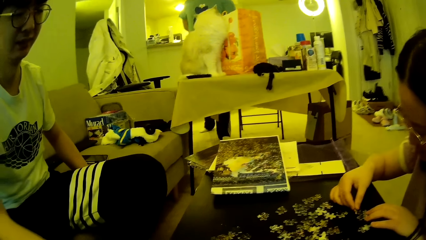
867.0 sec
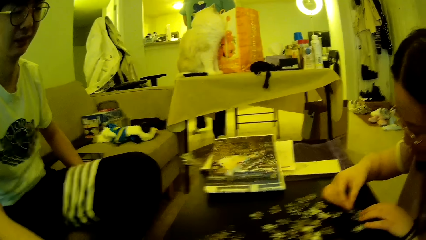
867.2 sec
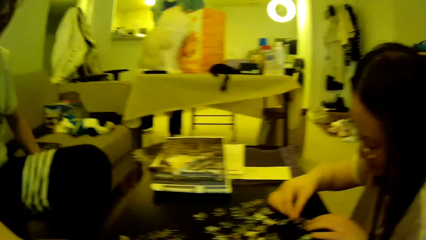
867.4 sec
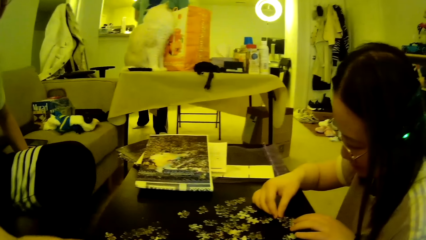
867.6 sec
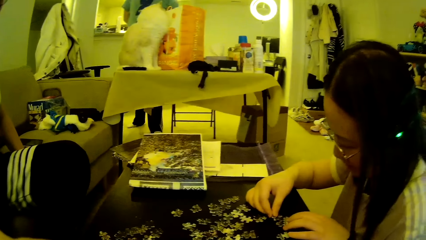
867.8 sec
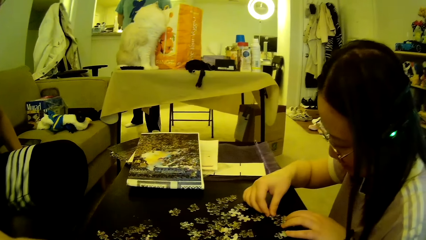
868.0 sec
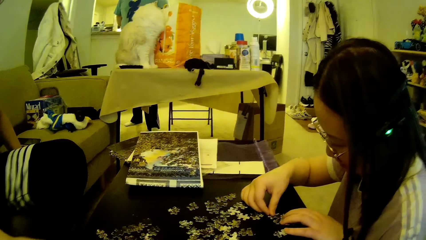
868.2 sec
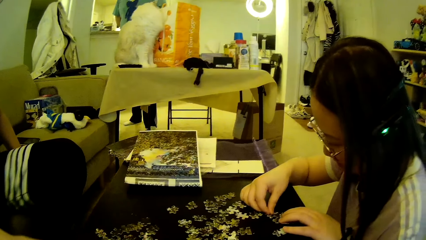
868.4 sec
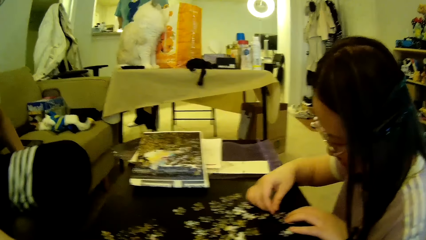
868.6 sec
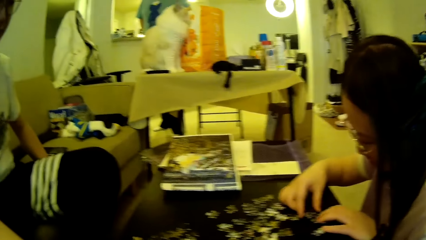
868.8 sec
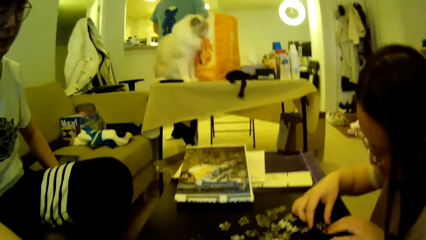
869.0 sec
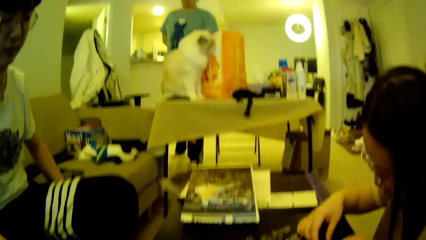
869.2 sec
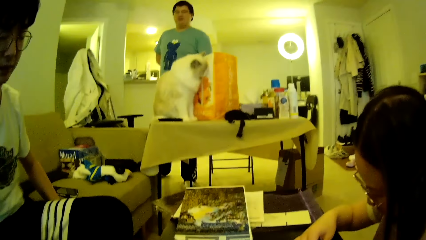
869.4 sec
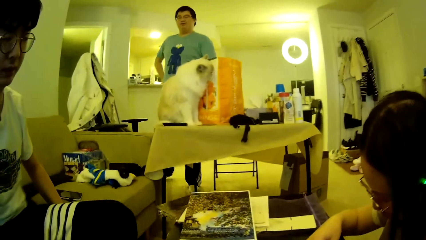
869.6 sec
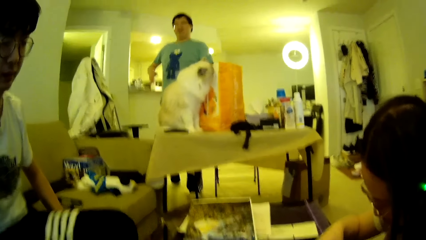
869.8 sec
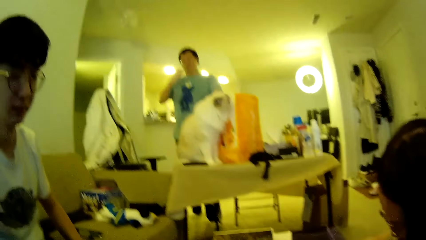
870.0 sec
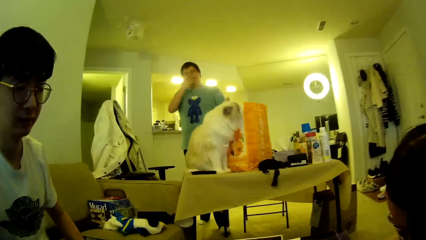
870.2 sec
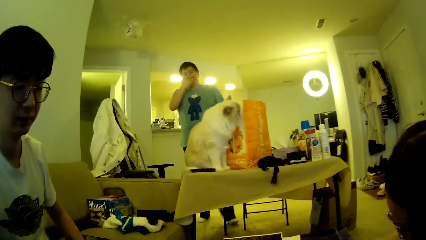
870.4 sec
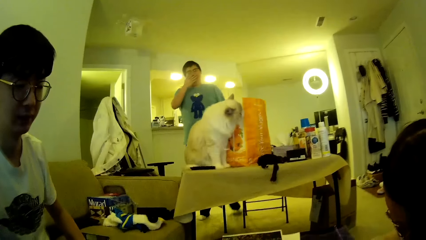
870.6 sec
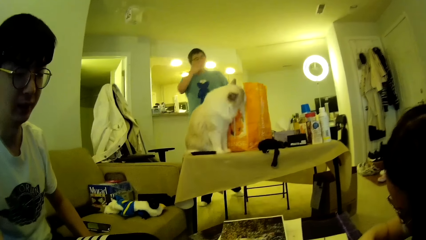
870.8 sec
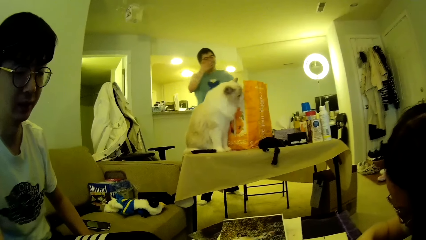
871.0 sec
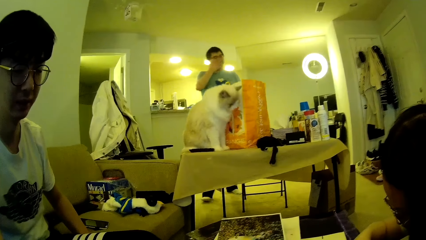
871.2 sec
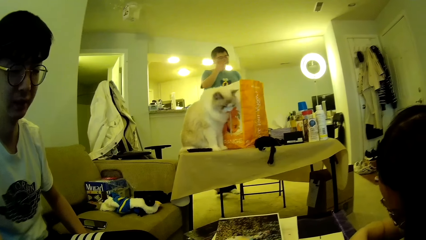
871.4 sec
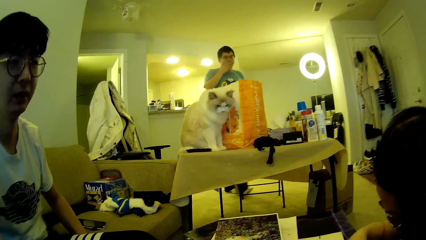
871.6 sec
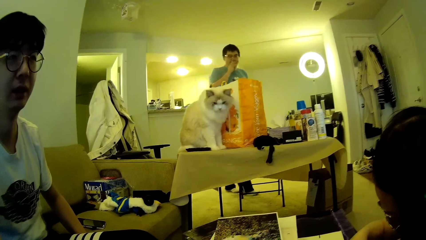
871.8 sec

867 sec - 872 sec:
The camera wearer looks around. A man touches the face. The man scratches the face using a hand and steps forward.

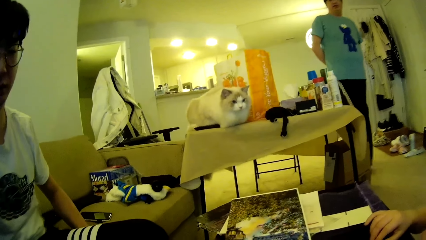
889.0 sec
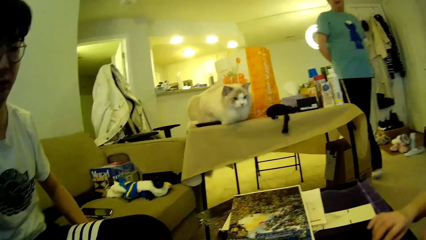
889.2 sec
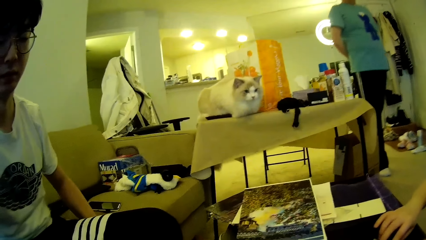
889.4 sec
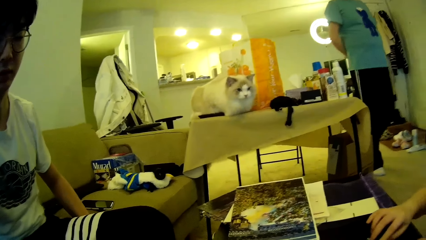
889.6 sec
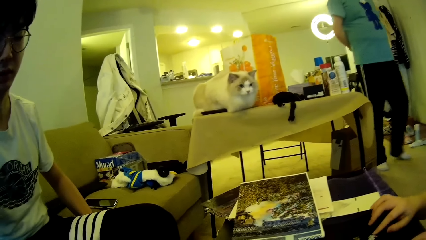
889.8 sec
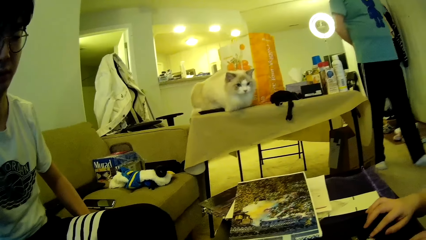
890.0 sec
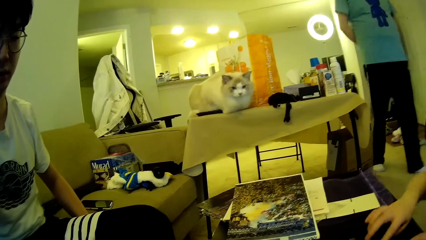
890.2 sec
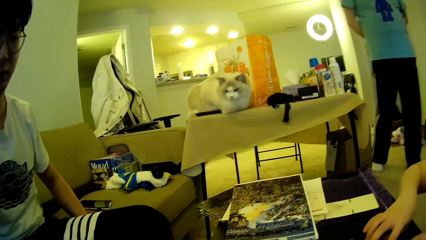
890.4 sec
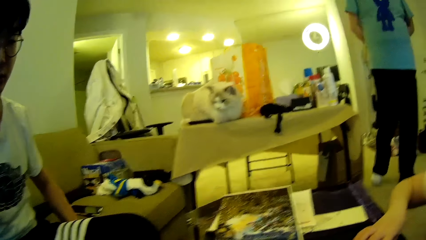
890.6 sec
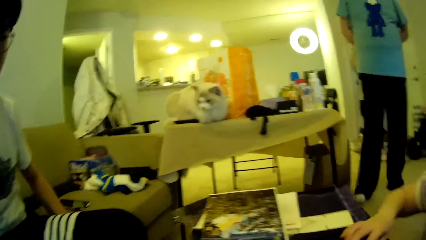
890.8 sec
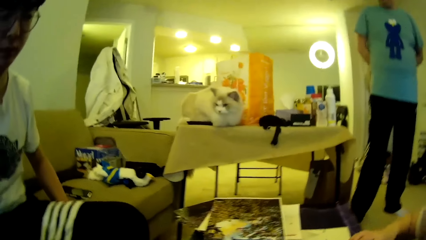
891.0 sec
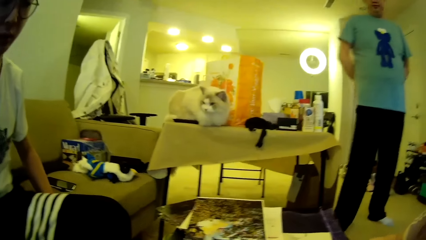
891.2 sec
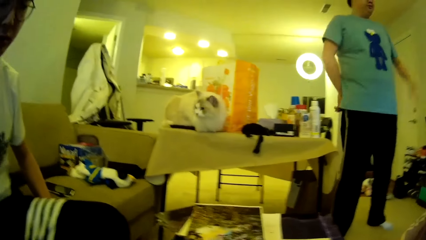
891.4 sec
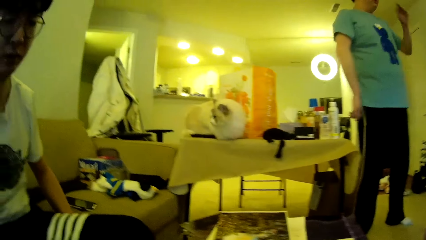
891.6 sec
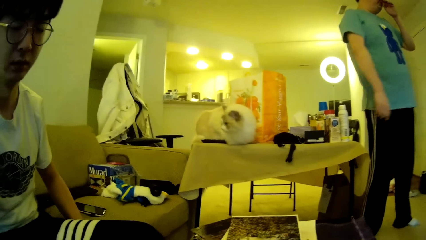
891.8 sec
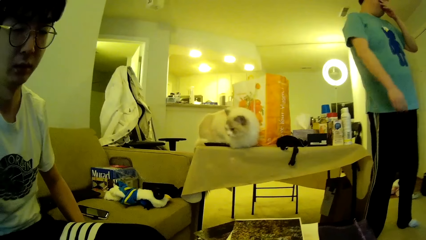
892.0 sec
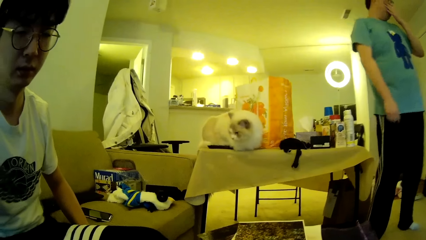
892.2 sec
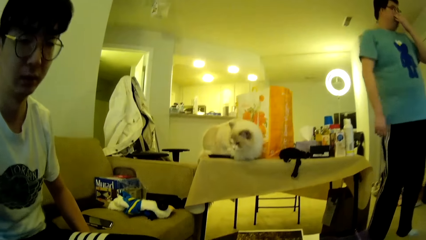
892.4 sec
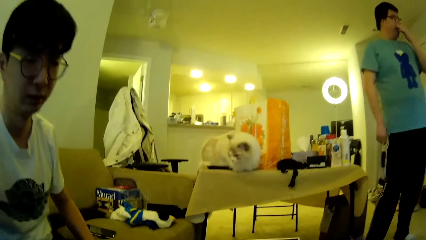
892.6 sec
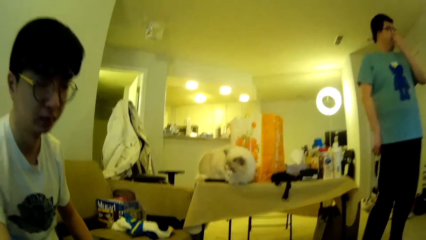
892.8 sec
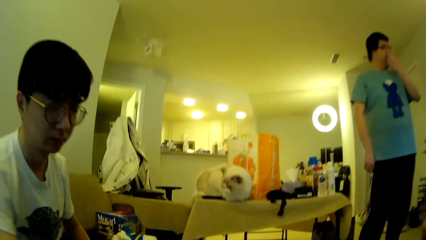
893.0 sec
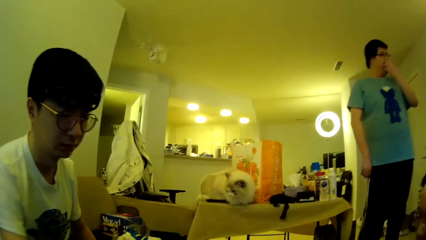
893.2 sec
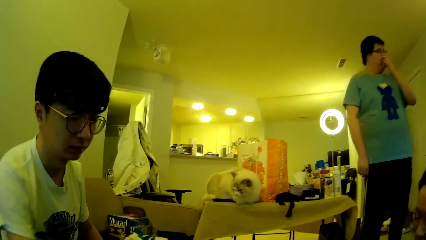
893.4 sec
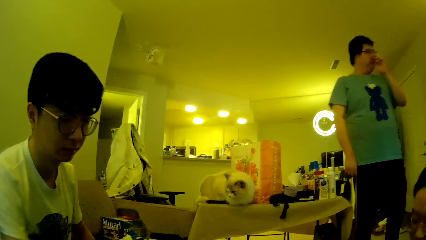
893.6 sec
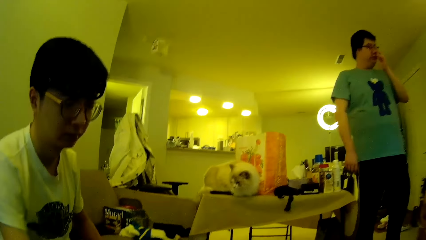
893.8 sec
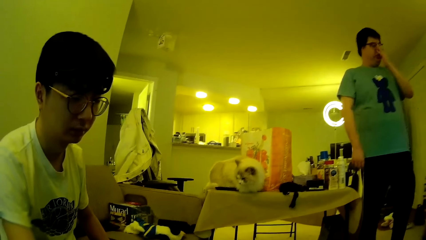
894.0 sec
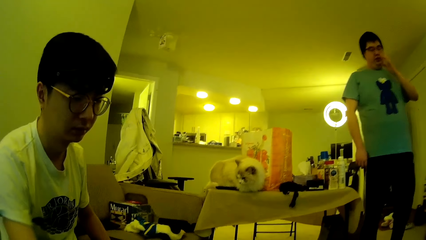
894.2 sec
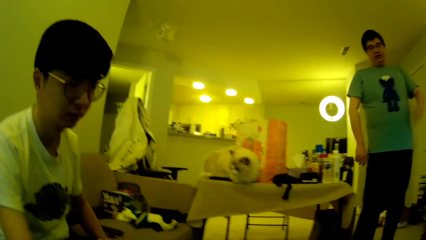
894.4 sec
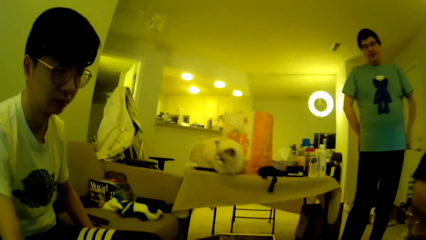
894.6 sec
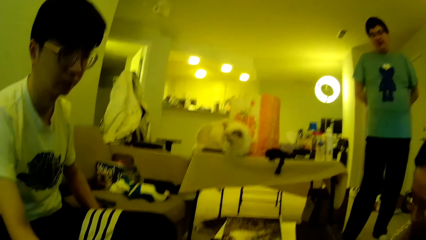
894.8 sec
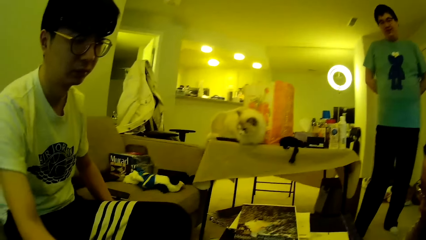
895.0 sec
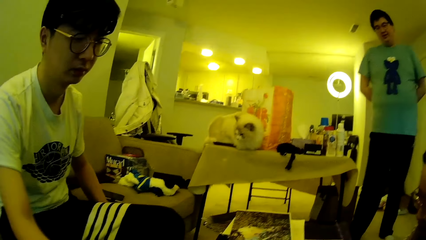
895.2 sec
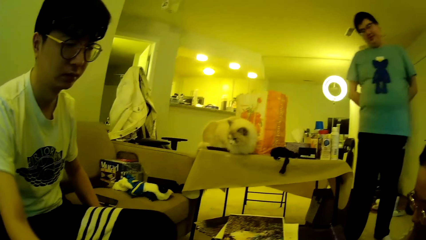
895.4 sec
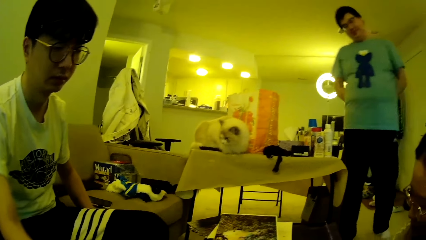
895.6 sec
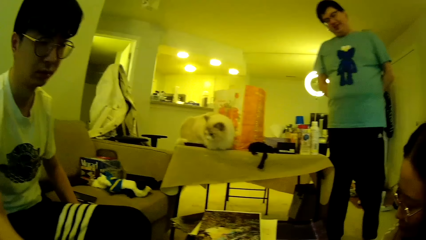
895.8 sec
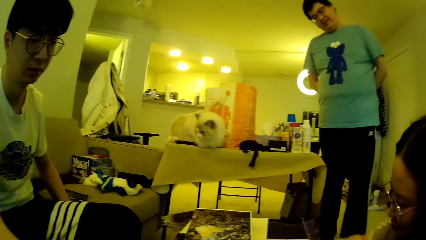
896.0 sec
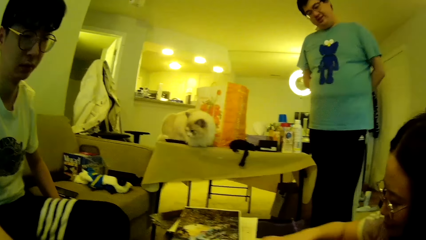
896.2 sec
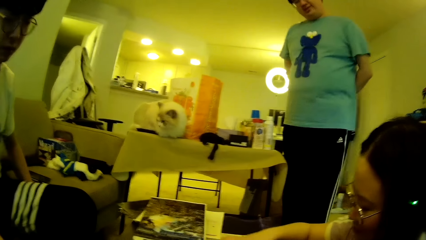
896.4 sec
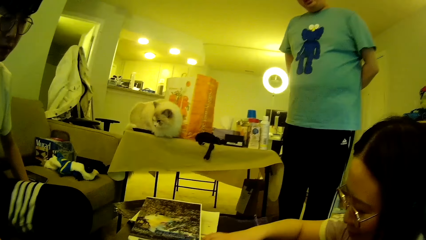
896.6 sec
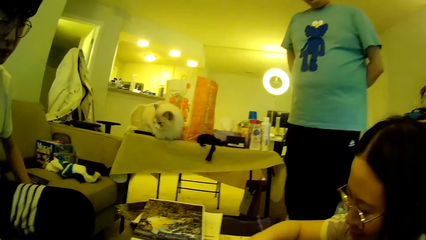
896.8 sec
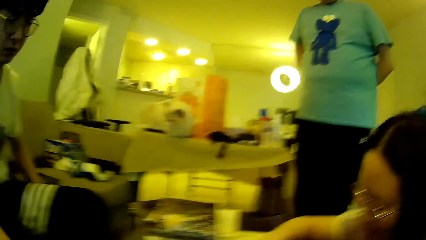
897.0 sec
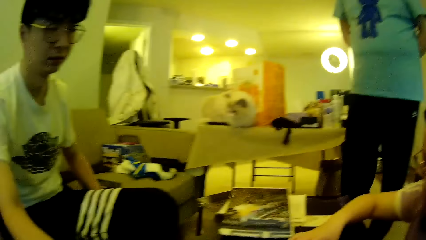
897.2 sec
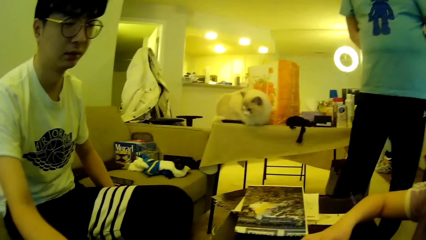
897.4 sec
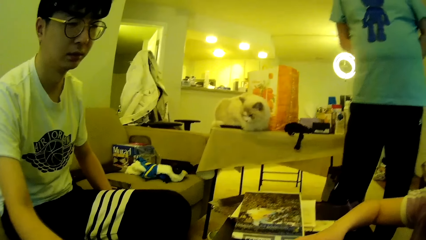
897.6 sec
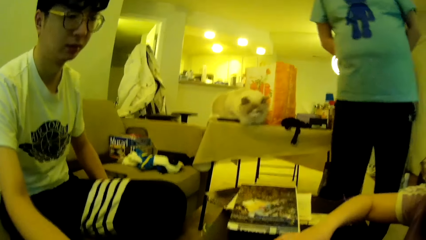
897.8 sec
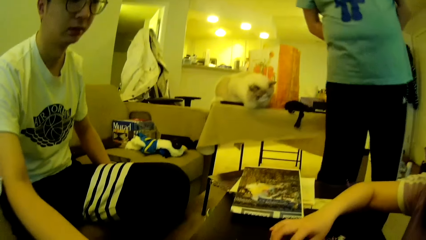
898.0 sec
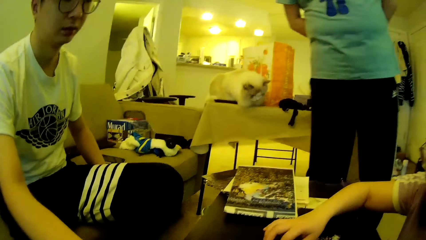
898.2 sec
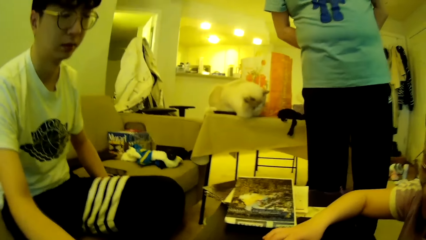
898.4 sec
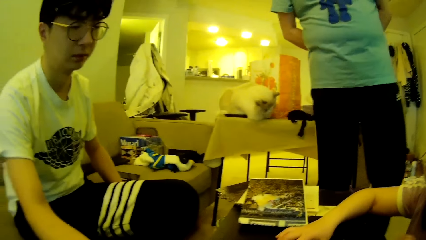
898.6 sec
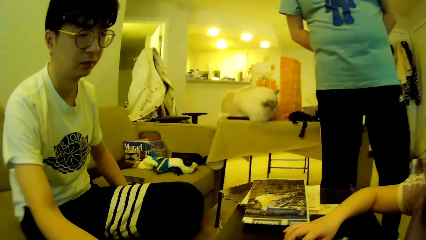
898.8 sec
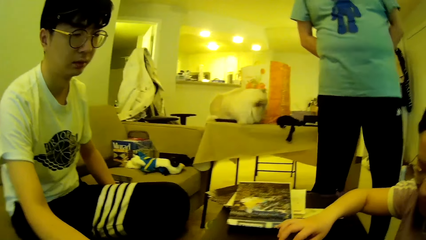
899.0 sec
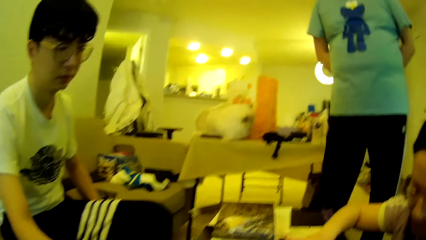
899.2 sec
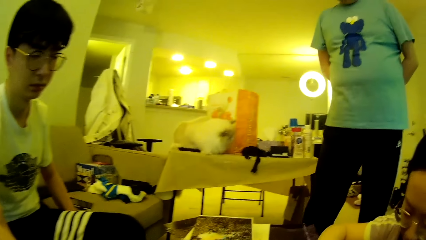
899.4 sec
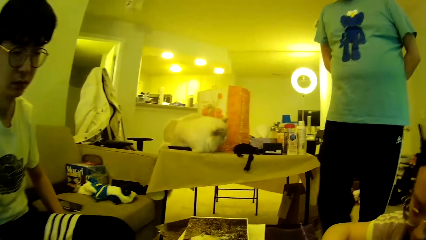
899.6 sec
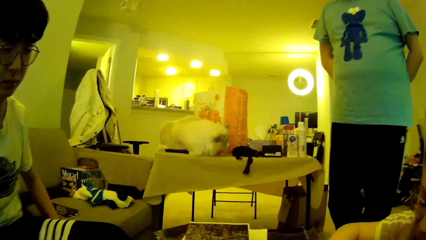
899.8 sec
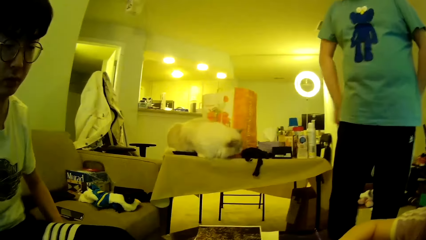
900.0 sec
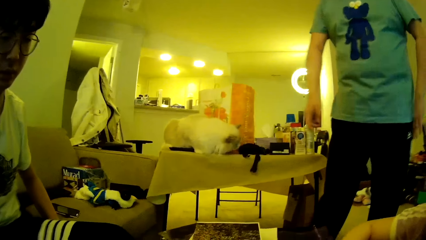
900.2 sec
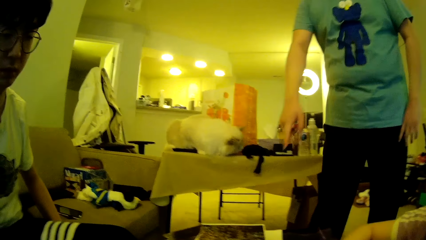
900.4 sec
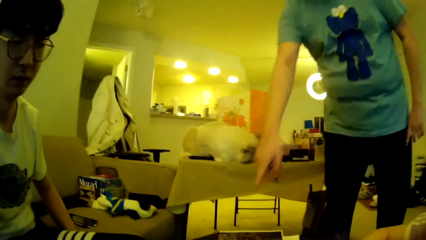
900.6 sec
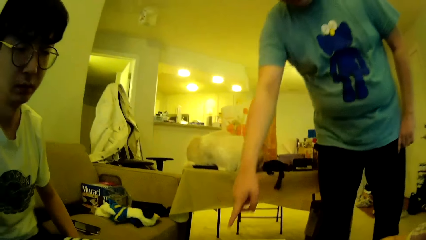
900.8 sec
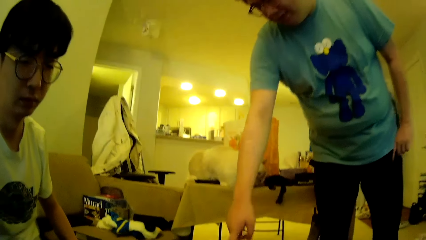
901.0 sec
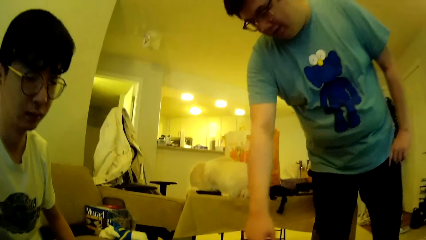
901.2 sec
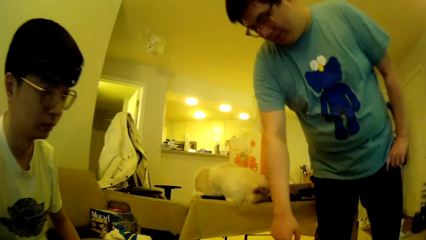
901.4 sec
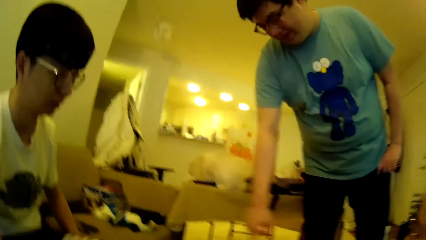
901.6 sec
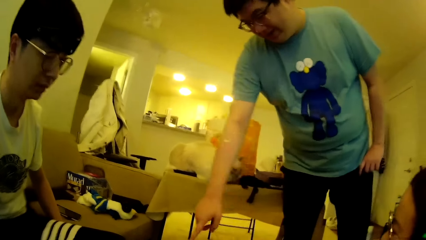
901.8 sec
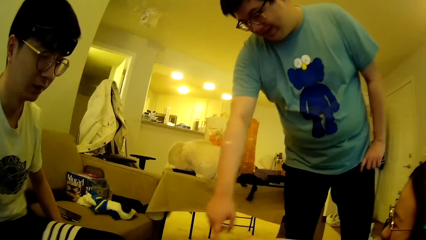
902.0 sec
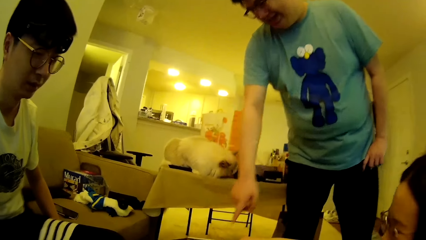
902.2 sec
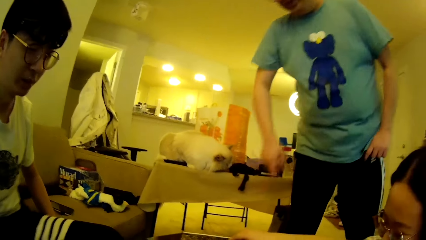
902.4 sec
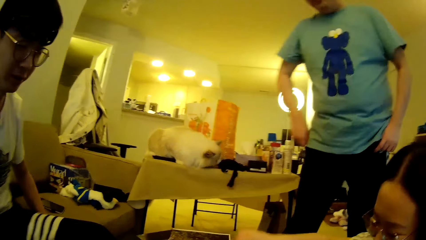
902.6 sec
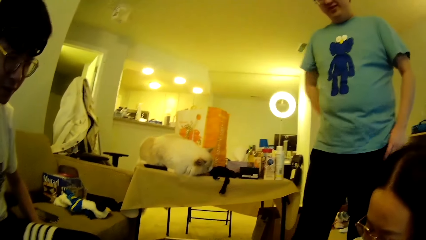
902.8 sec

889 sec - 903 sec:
A lady moves the model pieces. The camera wearer looks around. A man rubs the face using a hand. The camera wearer touches the face. The man looks around, walks around in the house and steps forward. The lady moves the model pieces. The man moves the leg, points towards the table with the hand and moves the hand.
